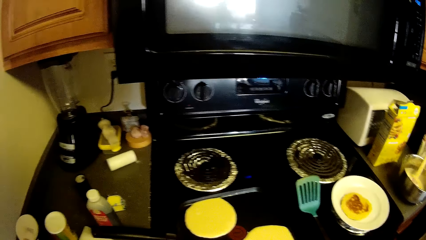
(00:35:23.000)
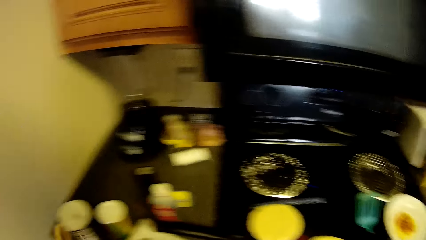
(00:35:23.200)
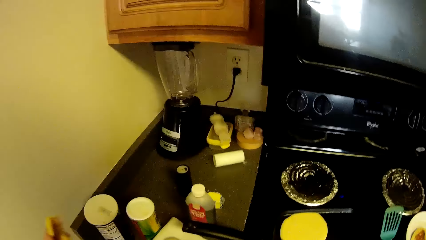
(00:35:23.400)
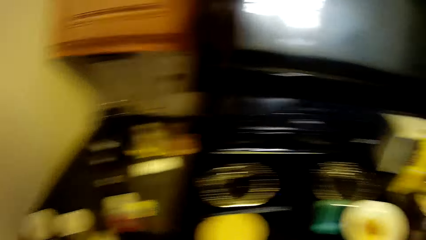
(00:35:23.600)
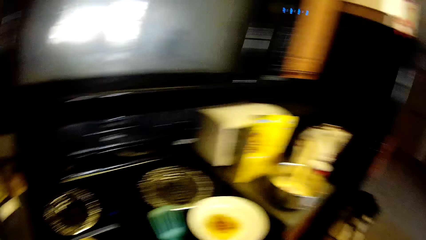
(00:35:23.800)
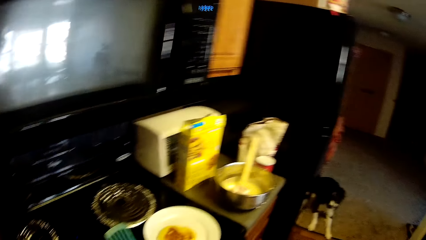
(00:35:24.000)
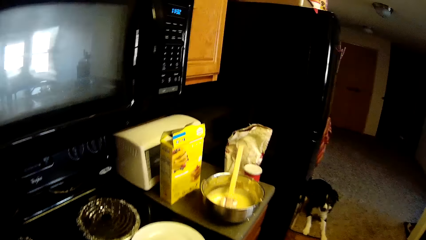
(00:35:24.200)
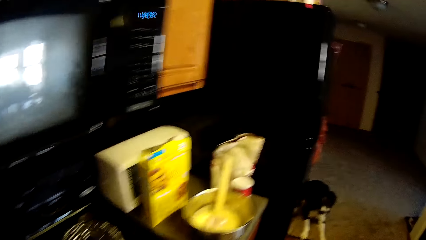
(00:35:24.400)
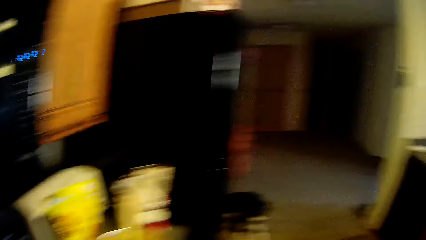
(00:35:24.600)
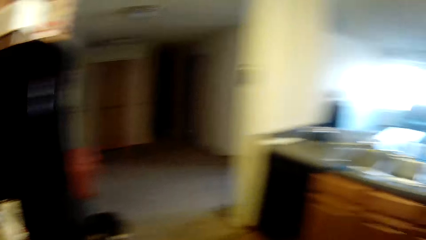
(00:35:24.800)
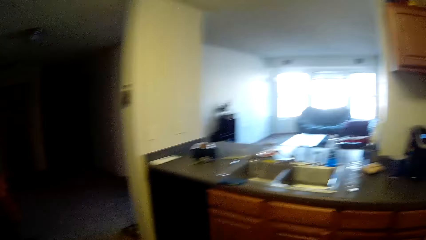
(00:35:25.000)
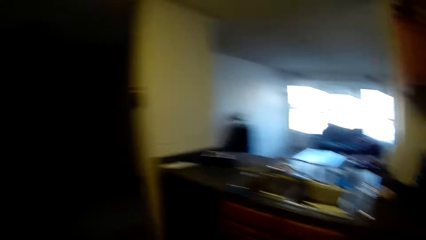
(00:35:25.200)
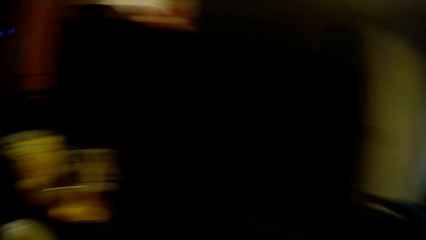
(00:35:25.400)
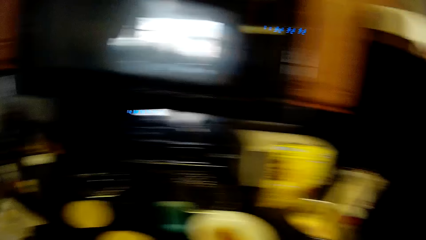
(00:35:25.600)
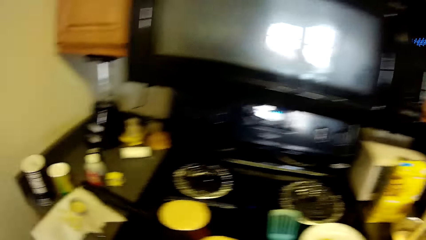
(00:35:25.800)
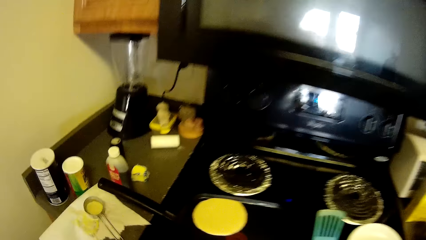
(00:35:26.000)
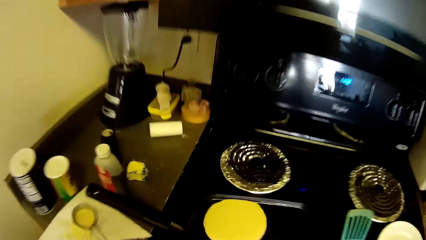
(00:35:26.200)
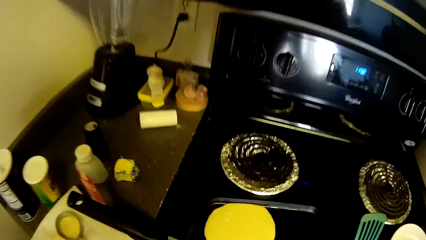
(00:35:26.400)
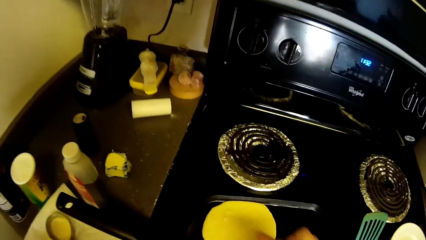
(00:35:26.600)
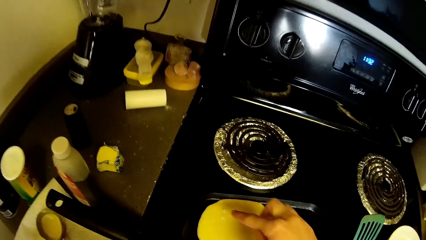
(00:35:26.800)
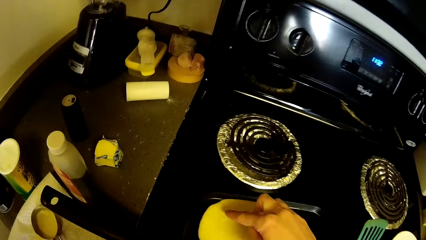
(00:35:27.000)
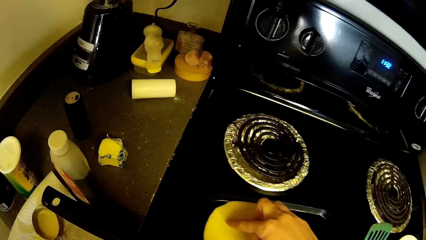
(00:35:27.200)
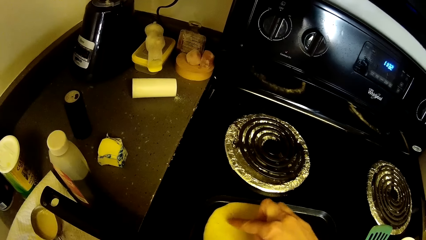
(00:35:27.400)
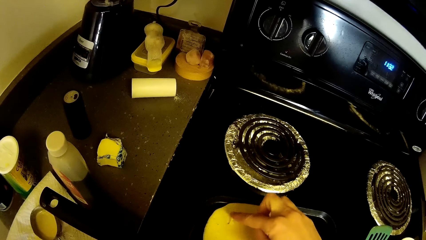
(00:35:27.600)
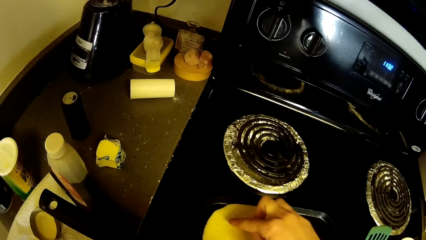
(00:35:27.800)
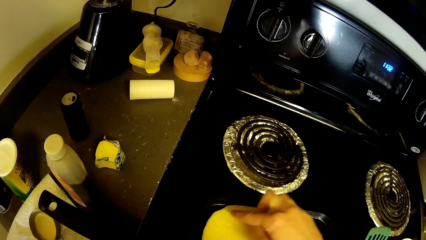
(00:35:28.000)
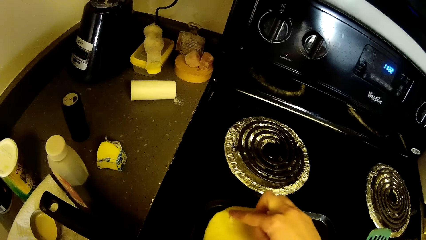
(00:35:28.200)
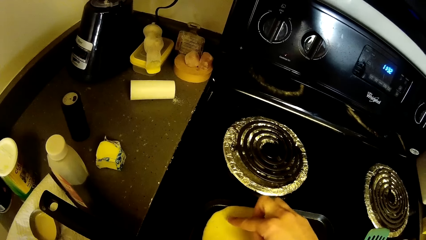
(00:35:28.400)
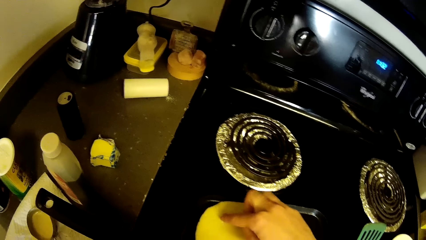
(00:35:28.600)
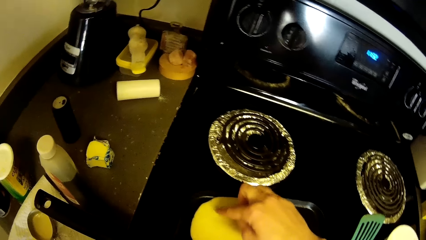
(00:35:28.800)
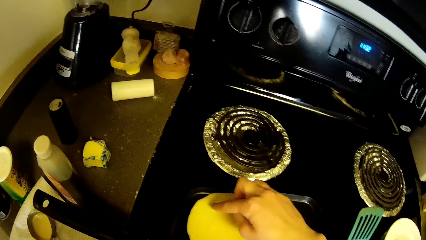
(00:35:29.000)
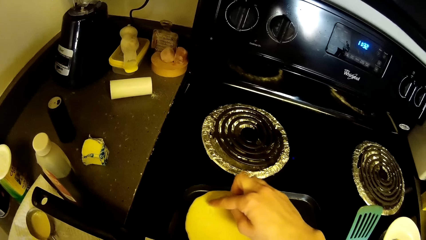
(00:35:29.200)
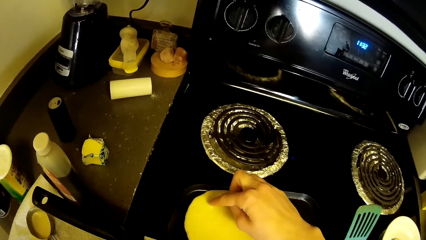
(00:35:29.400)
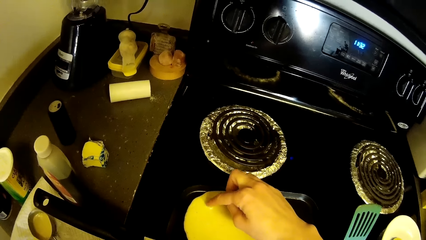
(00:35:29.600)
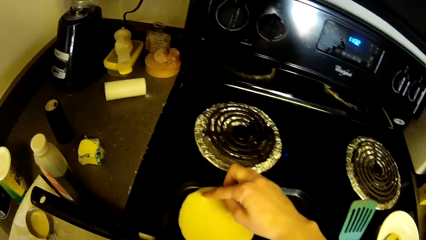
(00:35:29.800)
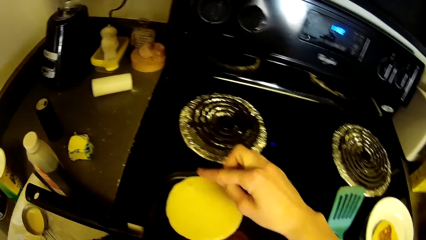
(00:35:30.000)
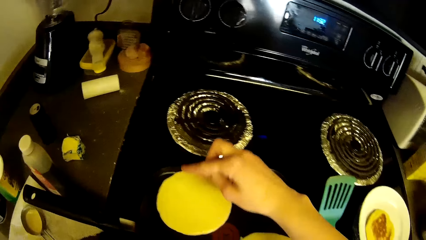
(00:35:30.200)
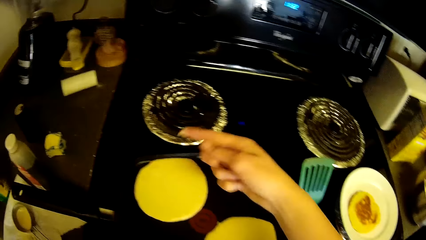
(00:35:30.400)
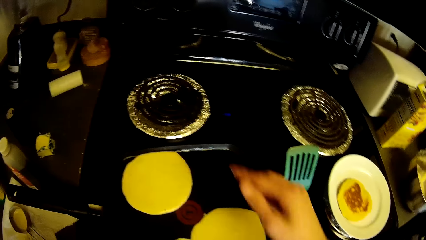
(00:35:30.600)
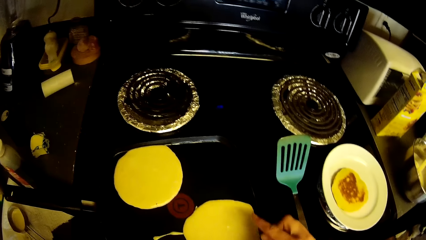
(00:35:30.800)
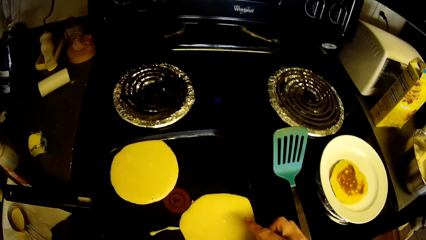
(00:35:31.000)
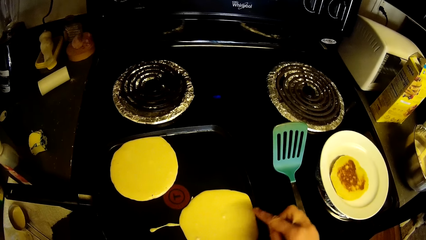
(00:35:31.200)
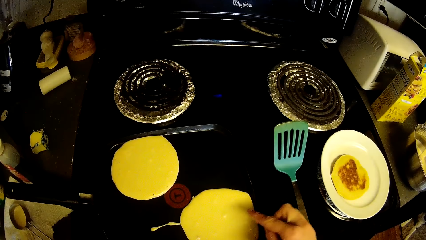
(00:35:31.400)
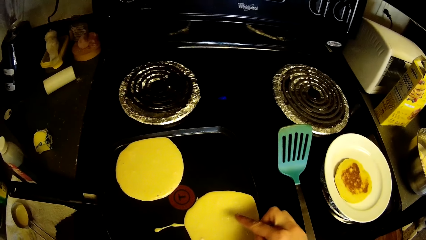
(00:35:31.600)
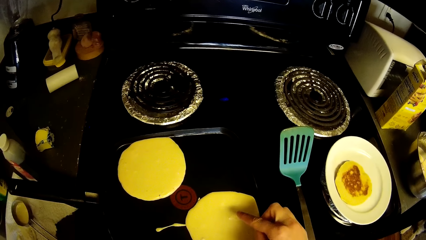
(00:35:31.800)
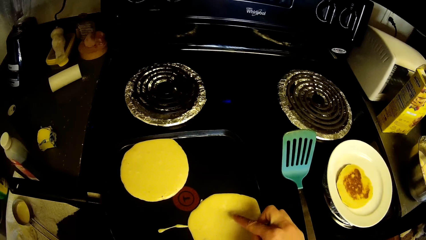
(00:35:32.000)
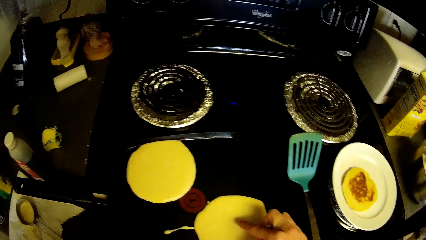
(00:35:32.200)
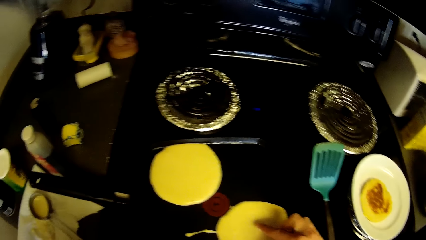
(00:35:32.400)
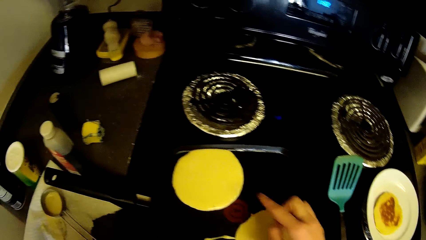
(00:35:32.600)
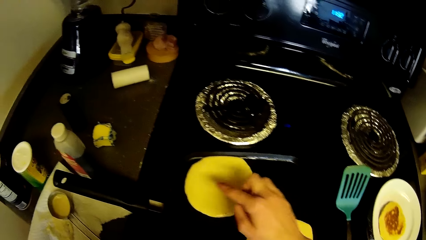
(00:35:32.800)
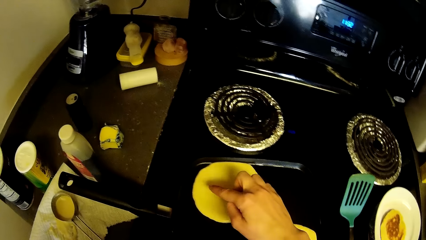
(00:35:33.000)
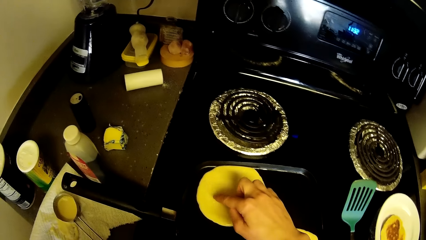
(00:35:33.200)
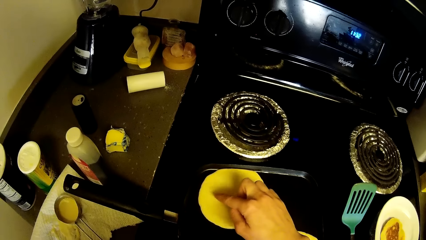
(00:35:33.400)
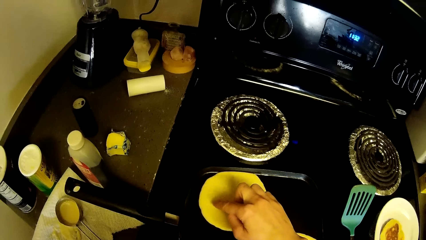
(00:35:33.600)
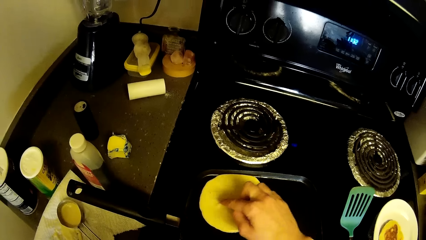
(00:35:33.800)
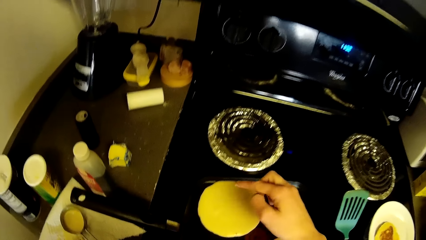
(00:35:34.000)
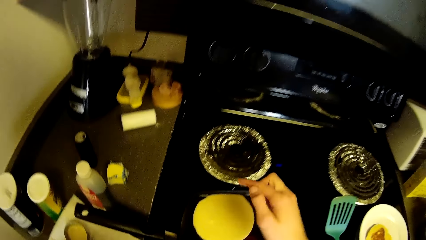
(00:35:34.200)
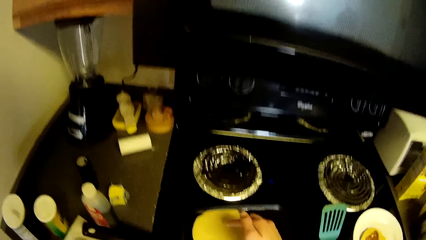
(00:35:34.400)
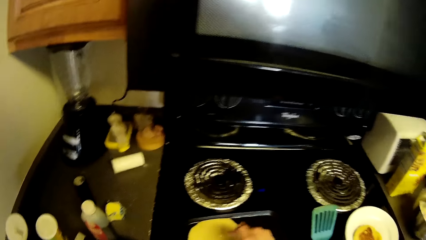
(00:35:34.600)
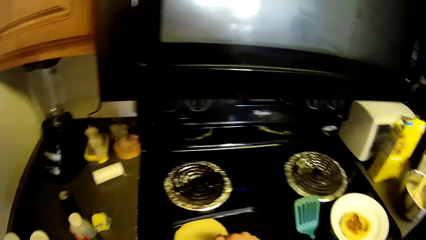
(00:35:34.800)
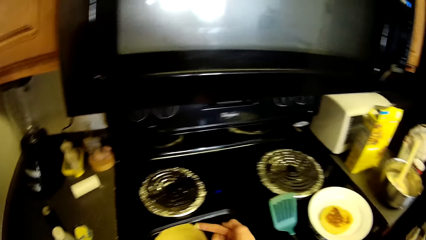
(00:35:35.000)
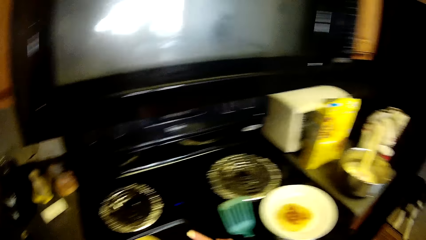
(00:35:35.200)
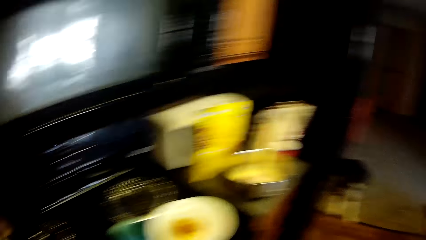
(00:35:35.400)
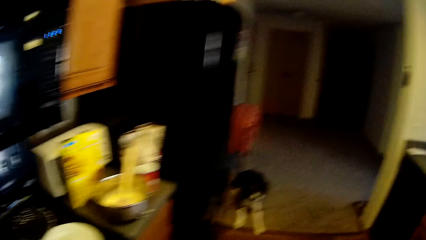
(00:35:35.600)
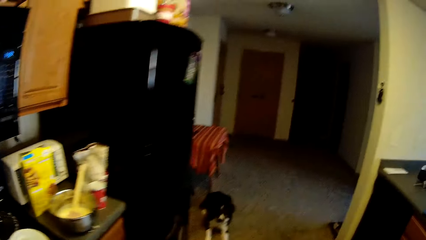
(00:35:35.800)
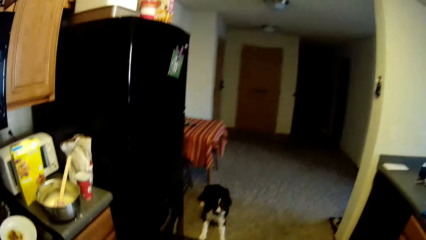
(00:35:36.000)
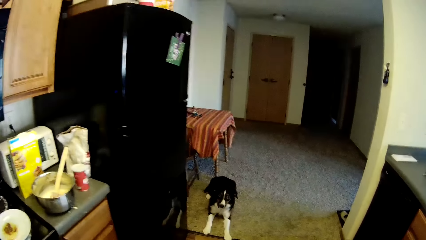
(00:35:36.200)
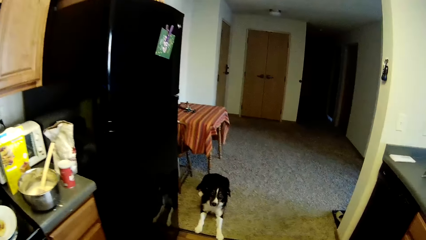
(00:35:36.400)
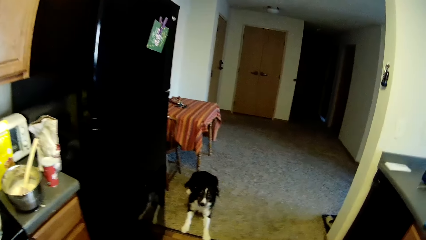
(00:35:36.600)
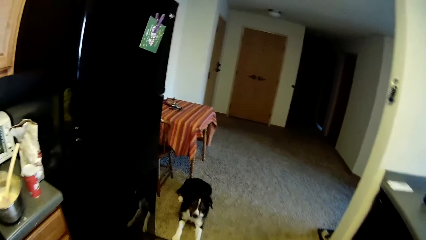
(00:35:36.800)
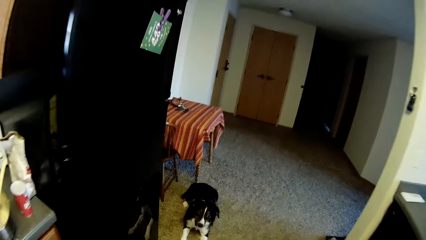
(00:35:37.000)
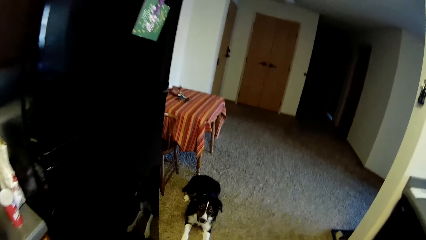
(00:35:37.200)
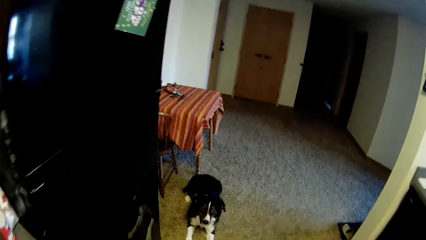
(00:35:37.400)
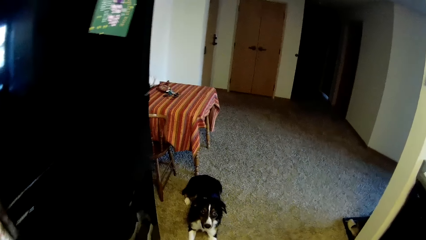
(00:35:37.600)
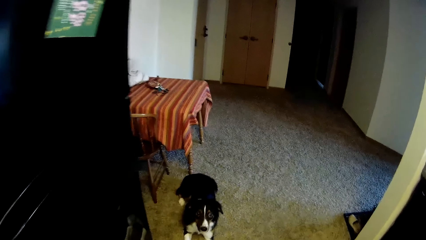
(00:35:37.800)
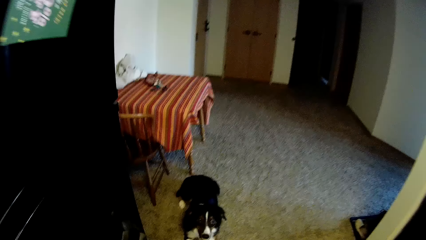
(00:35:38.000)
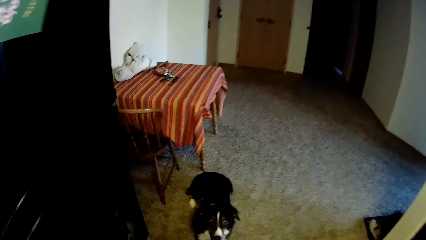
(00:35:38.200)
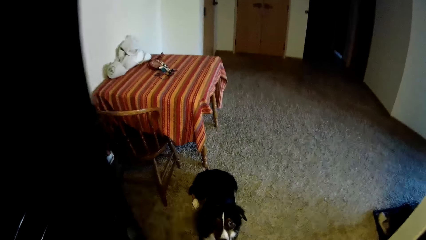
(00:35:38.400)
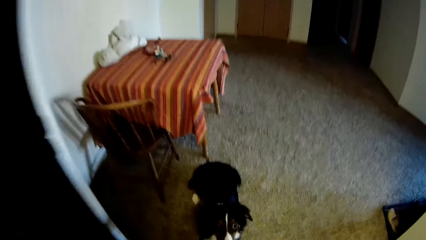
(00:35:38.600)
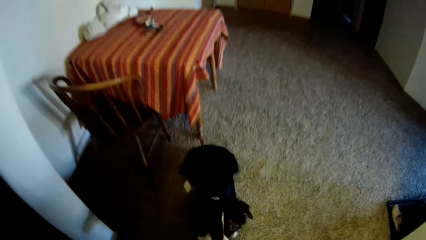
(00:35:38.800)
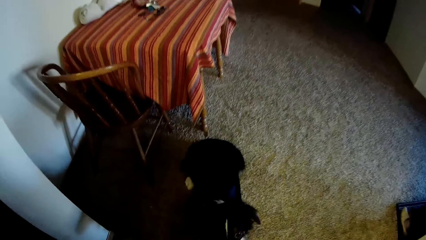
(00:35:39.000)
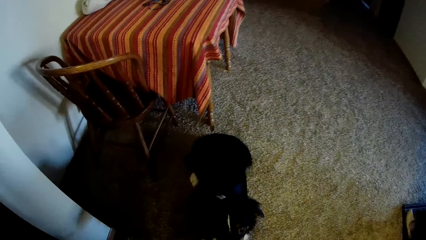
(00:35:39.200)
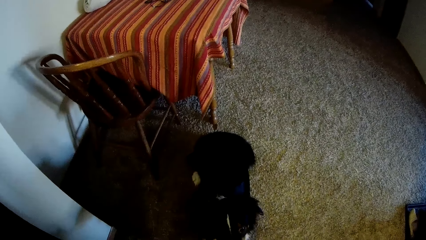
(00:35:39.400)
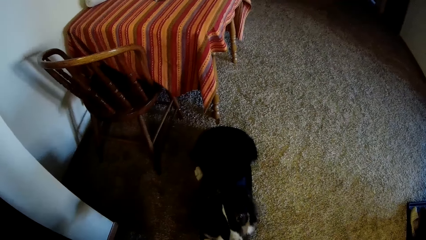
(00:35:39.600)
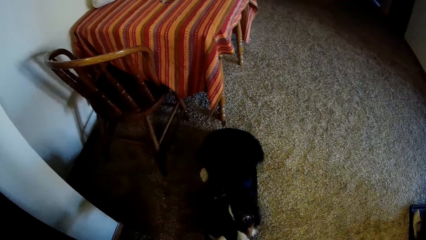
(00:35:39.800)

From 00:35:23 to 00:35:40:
The camera wearer walks around the gas cooker. She touches the pancakes in the crepe pan with her right finger. She walks towards the dog. She feeds the dog.
